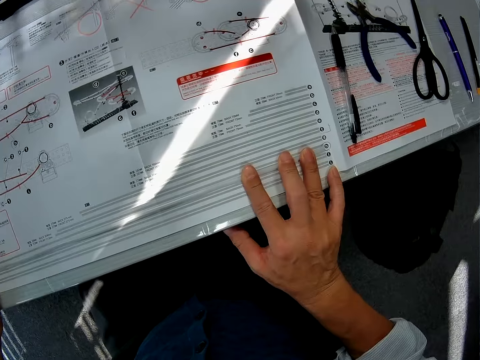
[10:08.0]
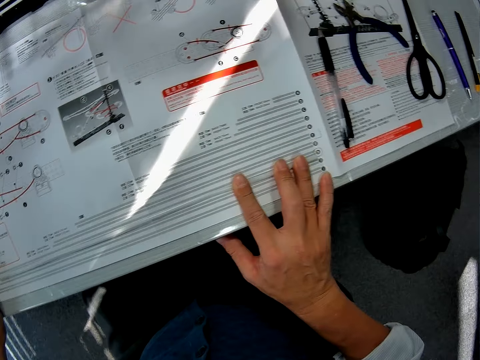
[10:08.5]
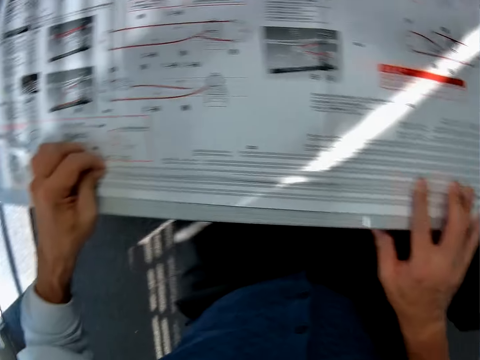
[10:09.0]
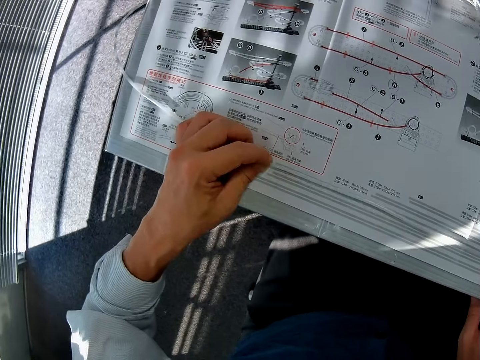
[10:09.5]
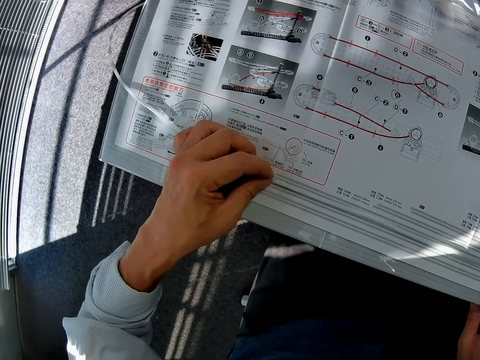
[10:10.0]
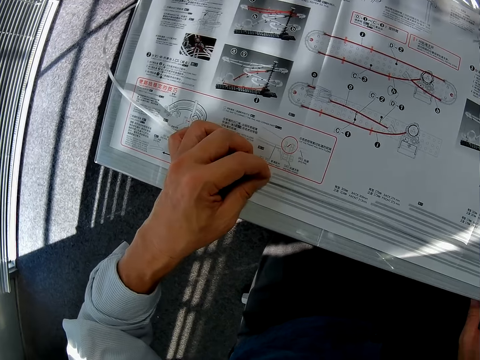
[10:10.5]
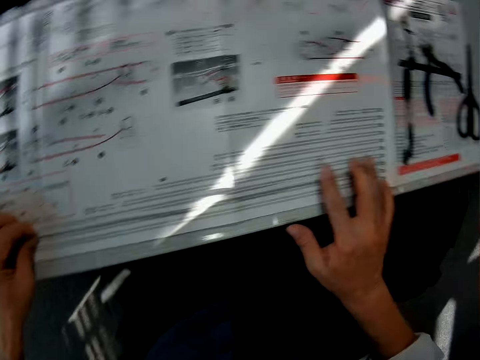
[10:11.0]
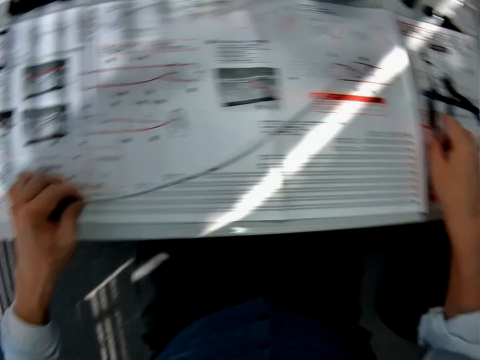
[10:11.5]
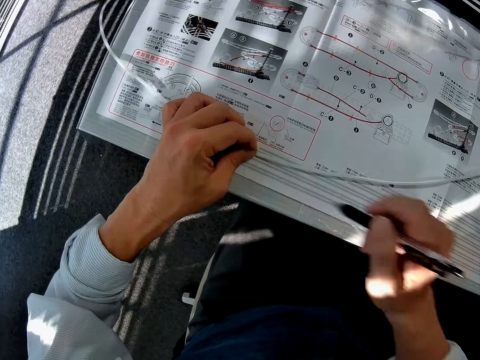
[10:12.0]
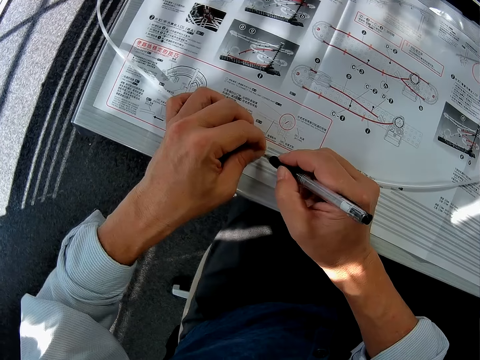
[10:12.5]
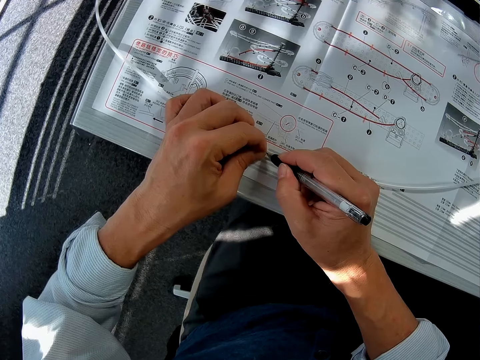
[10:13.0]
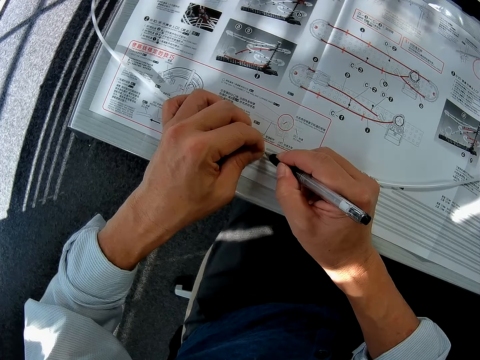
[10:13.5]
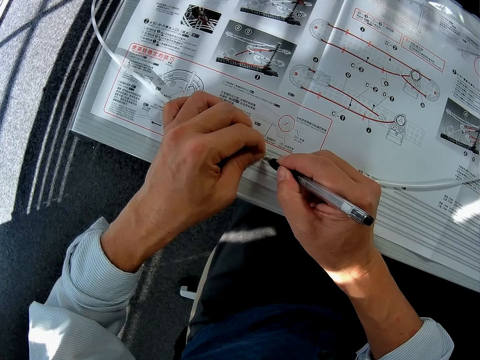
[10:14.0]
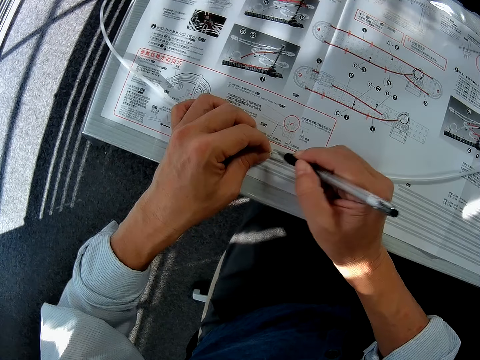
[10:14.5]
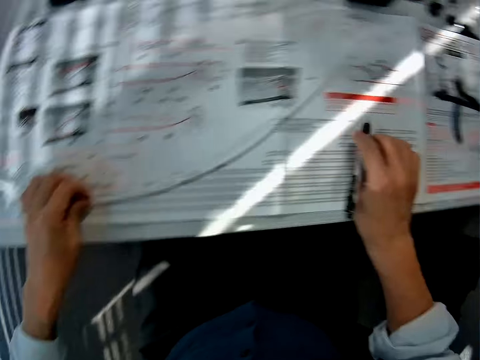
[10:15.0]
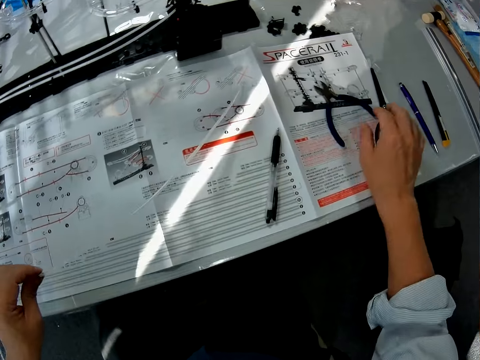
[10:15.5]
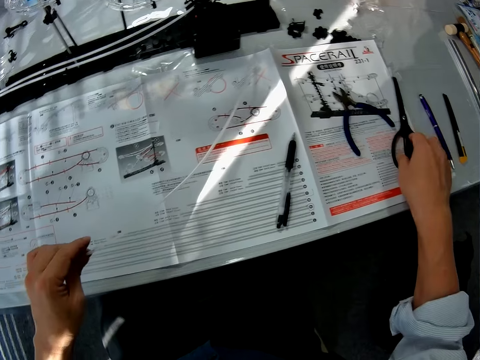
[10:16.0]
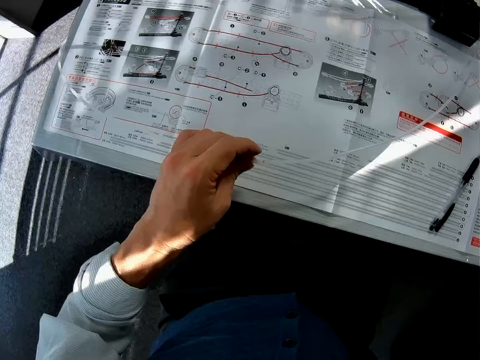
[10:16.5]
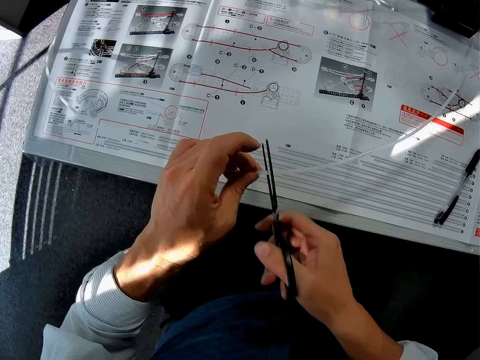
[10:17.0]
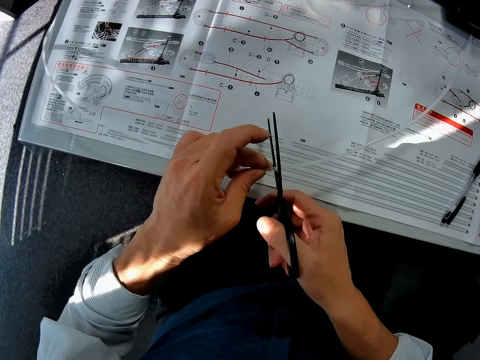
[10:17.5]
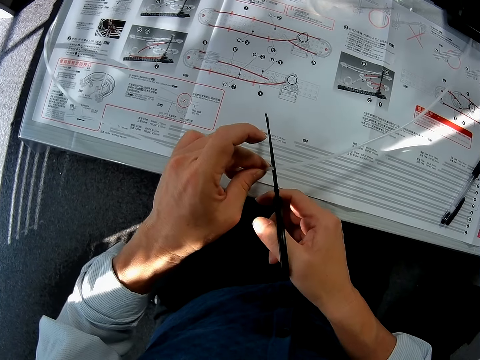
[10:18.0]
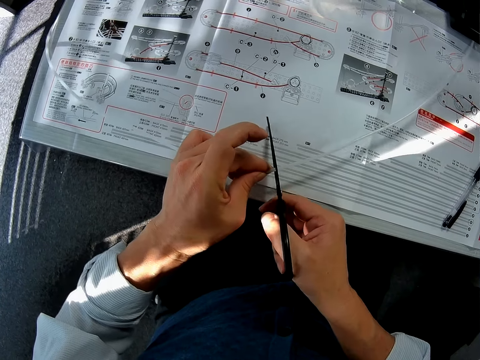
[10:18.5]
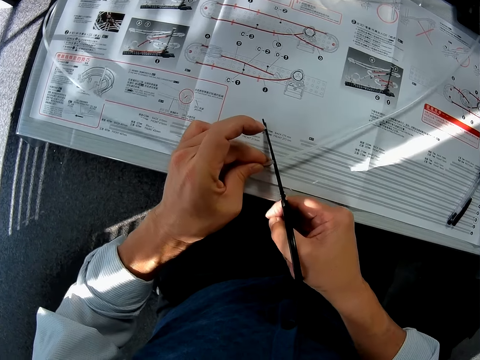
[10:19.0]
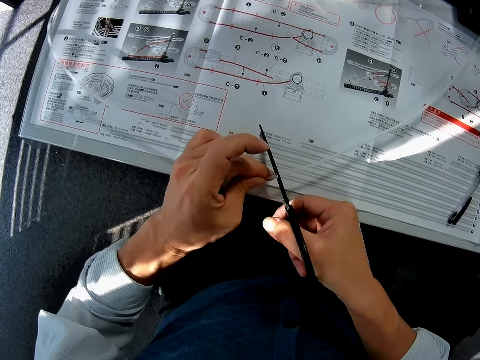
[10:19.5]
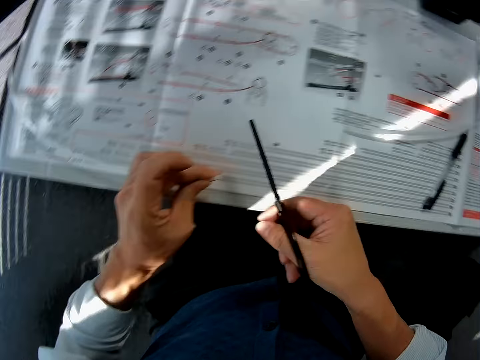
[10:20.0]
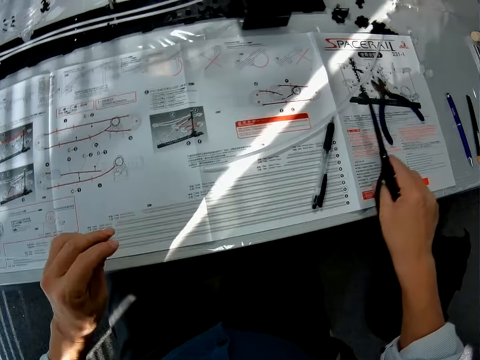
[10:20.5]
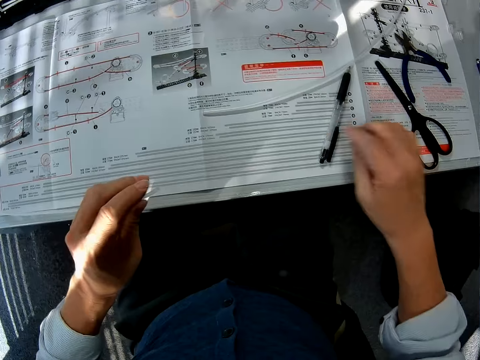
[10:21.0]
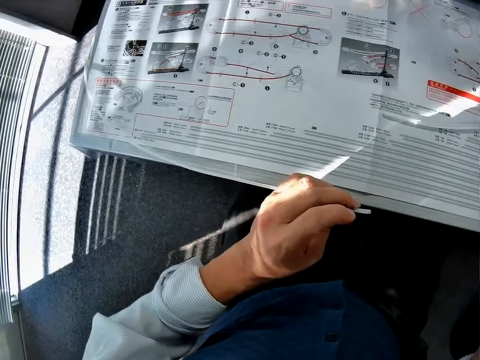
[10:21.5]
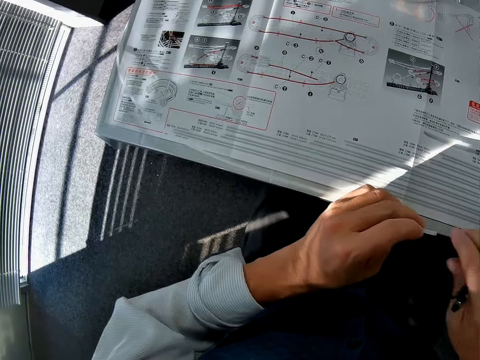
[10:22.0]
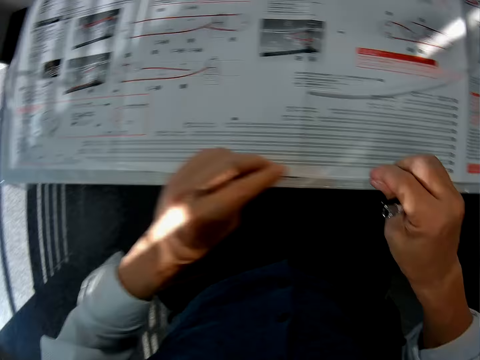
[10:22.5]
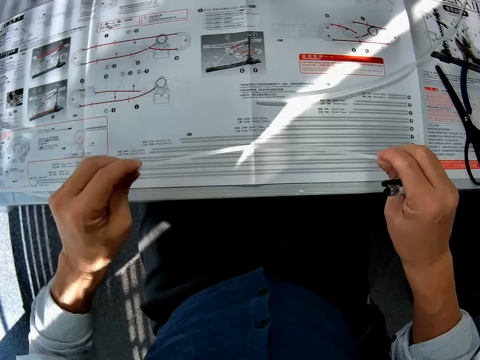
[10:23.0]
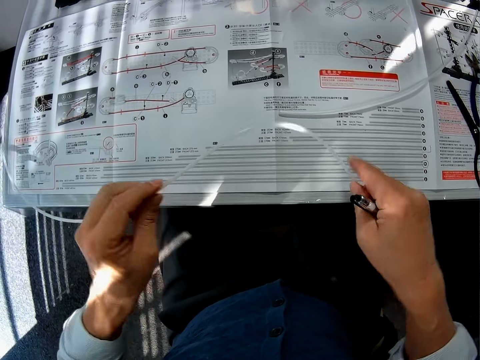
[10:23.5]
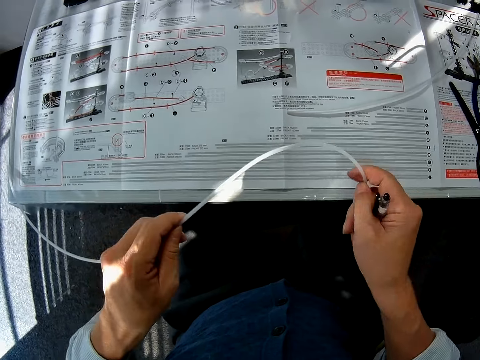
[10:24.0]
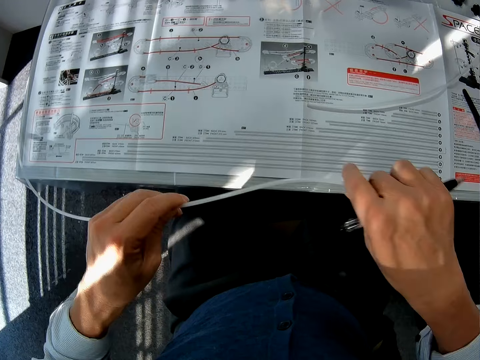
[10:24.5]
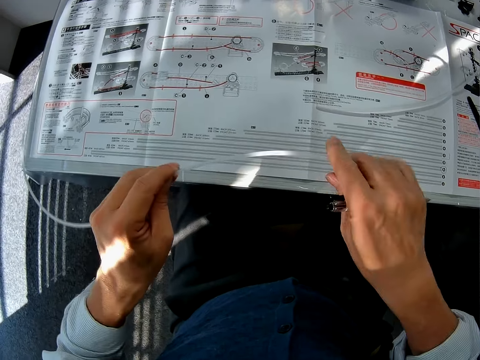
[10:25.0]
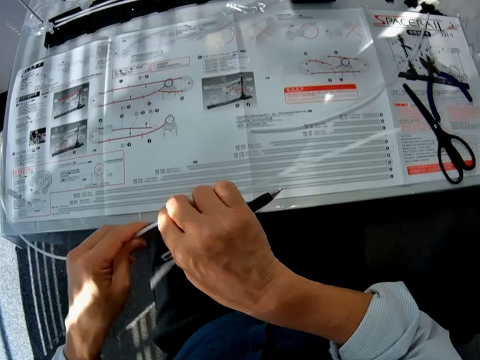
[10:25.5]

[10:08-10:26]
The camera wearer marks the pipe with a pen. They put the pen down. They pick up scissors. They cut the pipe with the scissors. They drop the scissors. They pick up the pen. They straighten the standard rail.

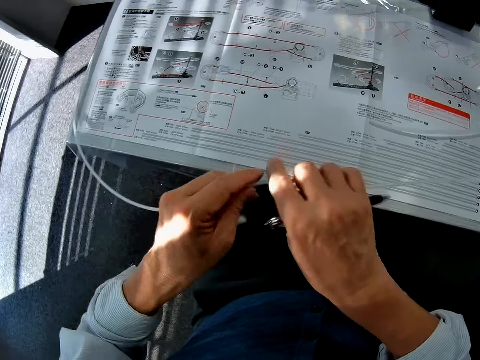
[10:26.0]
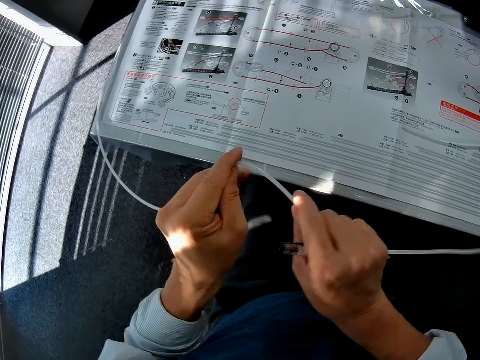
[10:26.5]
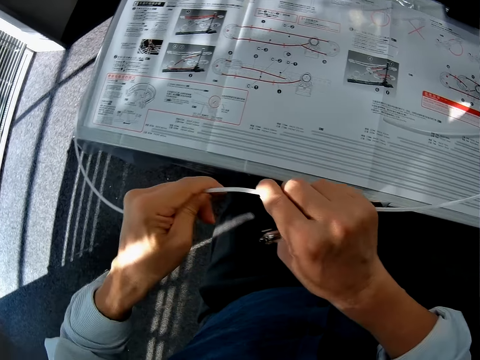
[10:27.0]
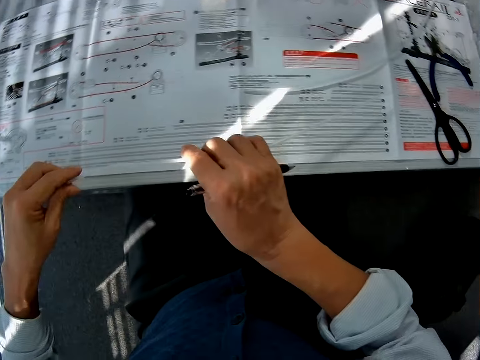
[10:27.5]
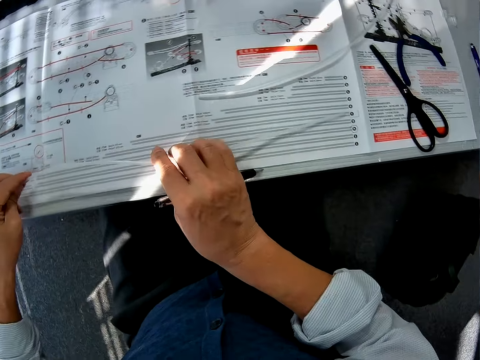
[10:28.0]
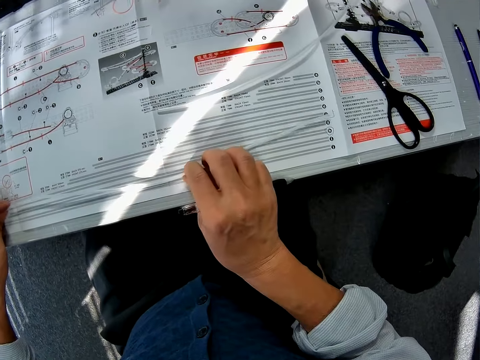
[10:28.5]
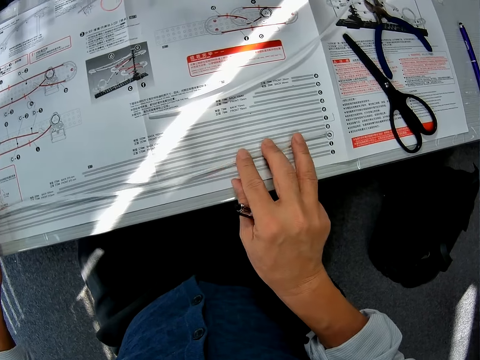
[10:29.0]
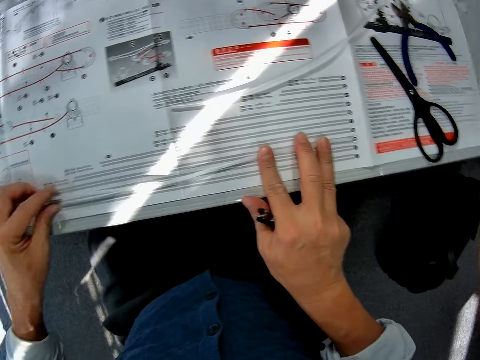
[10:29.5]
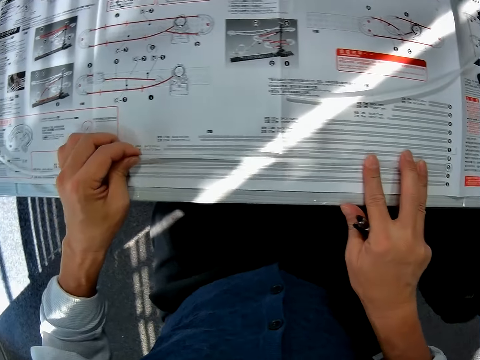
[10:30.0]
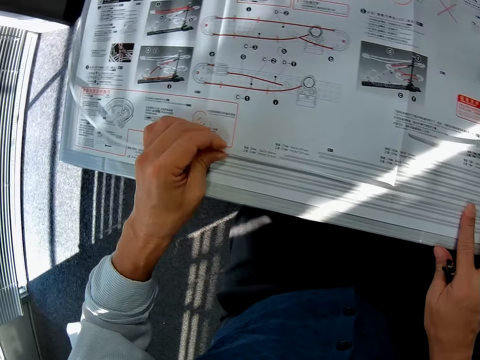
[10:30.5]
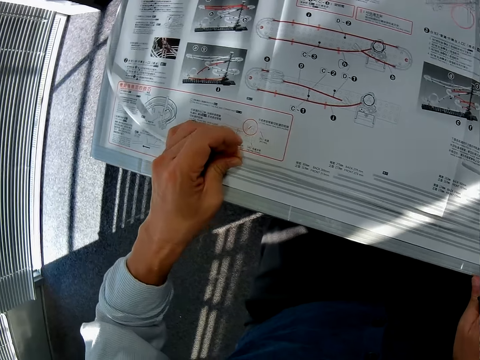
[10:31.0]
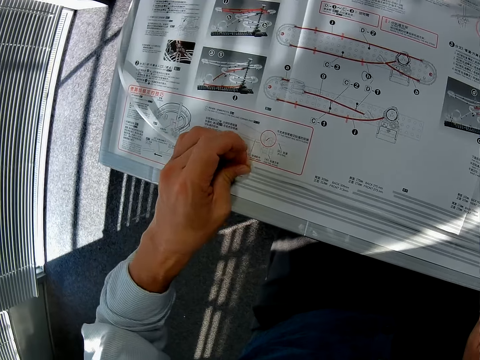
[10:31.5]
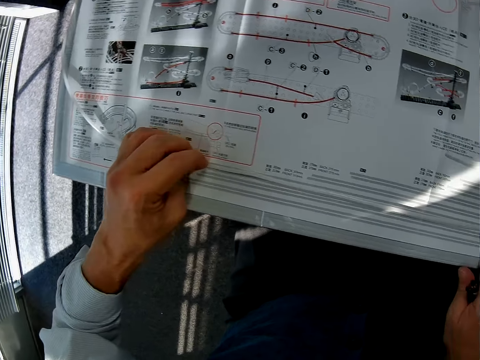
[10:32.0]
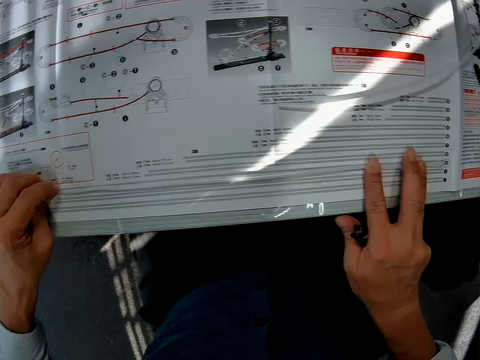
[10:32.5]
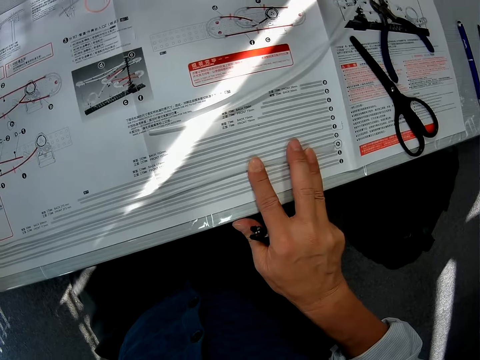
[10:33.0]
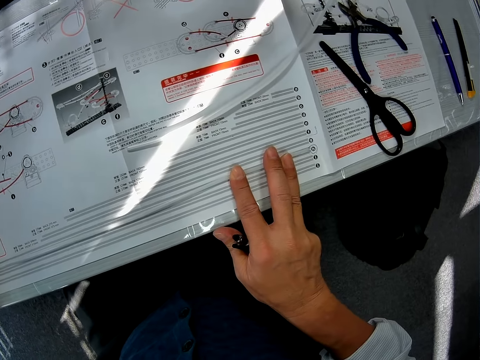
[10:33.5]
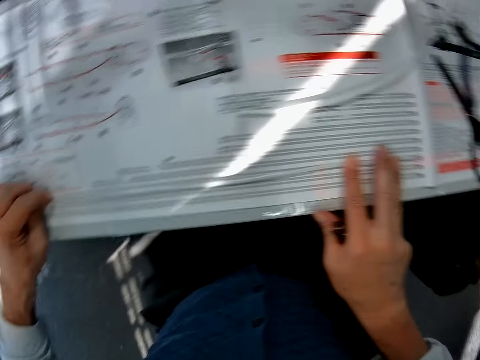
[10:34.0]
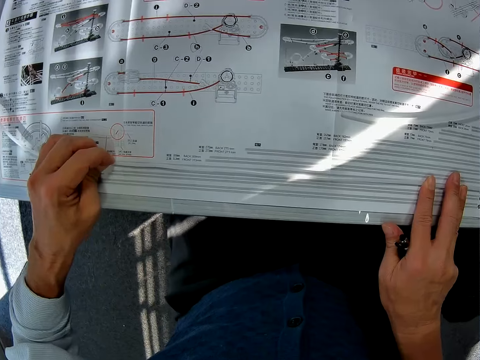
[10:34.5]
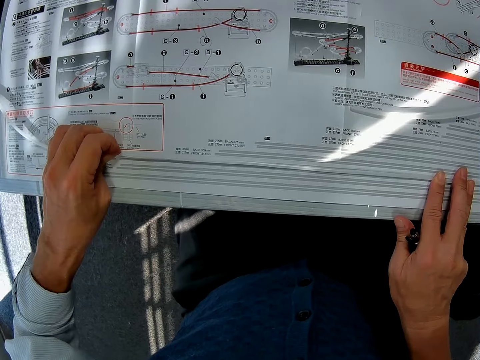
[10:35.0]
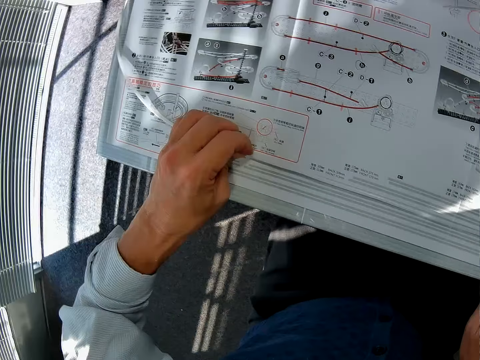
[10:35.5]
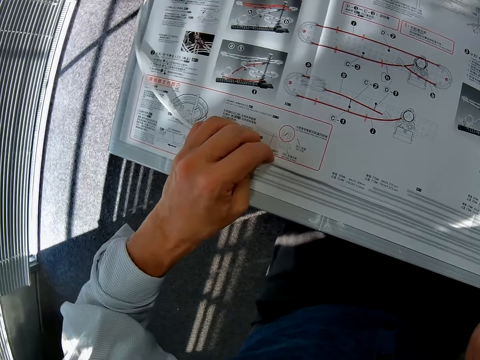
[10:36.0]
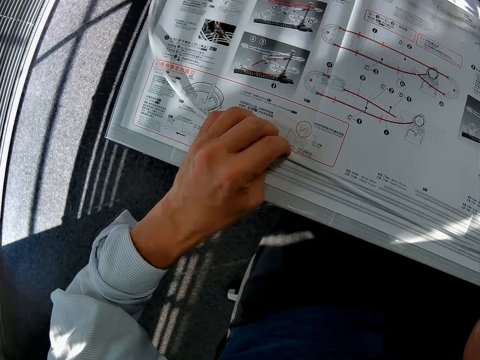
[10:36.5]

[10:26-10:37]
The camera wearer bends the pipe. They measure the standard rail on the manual. They measure the pipe.
